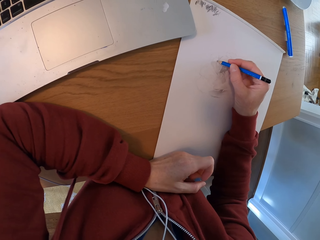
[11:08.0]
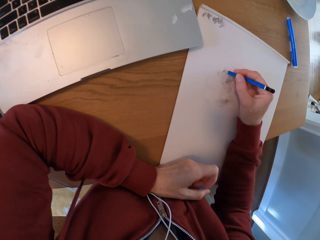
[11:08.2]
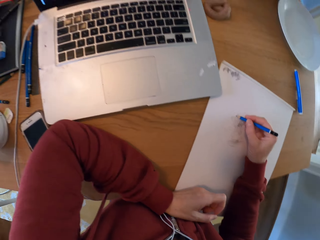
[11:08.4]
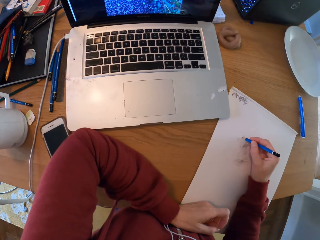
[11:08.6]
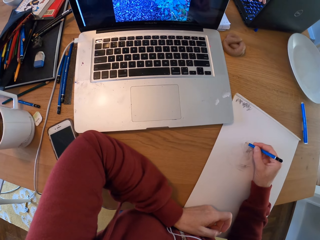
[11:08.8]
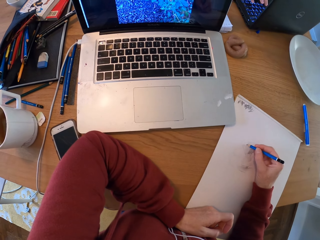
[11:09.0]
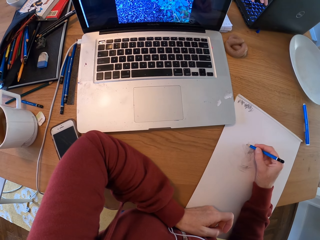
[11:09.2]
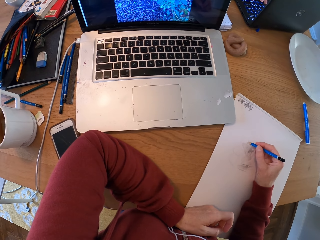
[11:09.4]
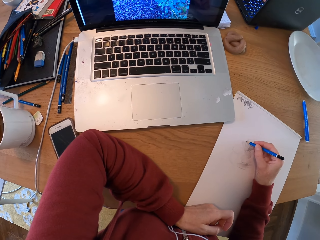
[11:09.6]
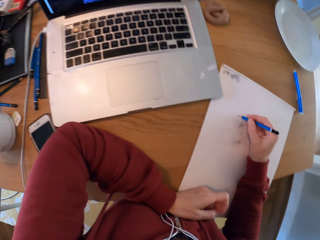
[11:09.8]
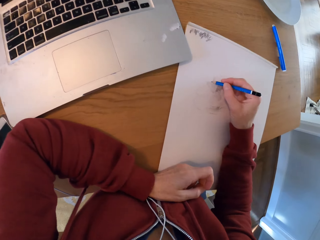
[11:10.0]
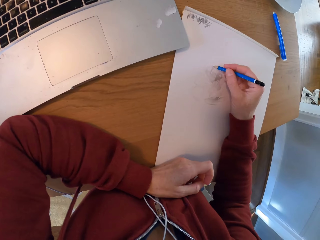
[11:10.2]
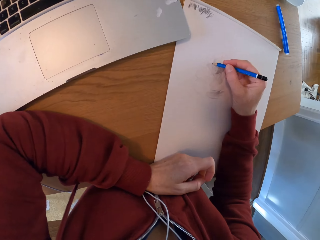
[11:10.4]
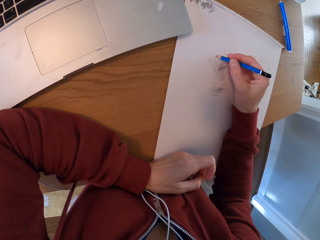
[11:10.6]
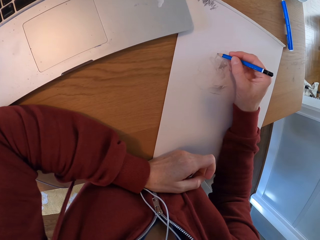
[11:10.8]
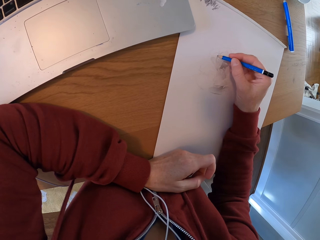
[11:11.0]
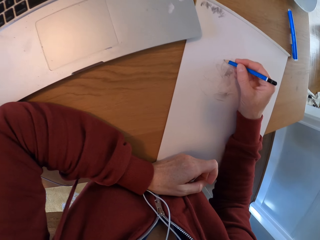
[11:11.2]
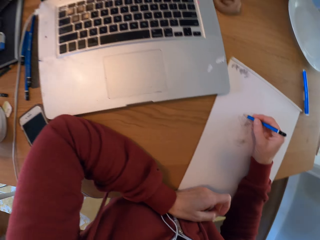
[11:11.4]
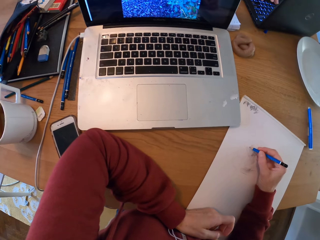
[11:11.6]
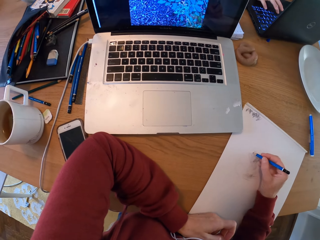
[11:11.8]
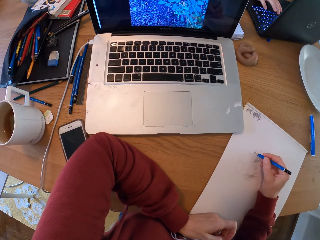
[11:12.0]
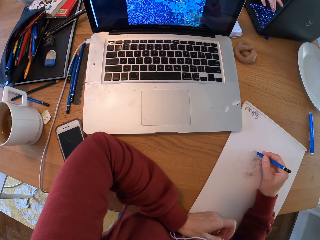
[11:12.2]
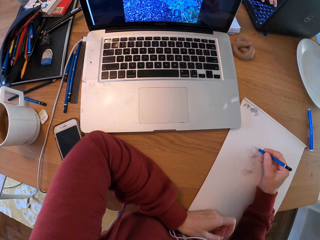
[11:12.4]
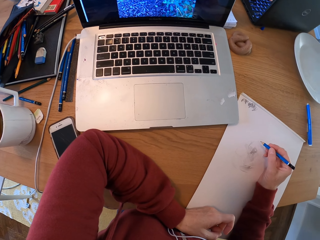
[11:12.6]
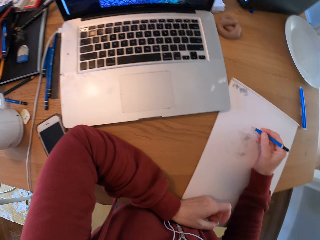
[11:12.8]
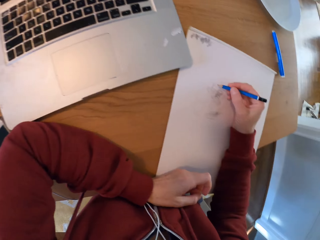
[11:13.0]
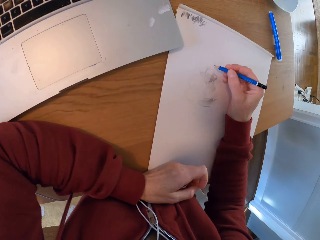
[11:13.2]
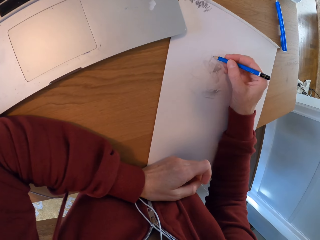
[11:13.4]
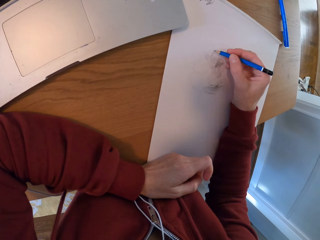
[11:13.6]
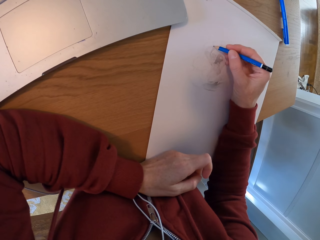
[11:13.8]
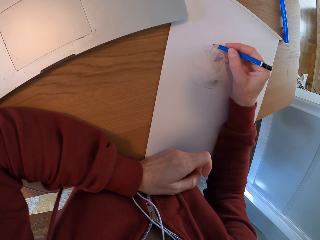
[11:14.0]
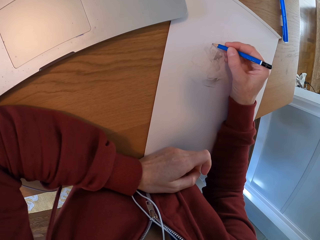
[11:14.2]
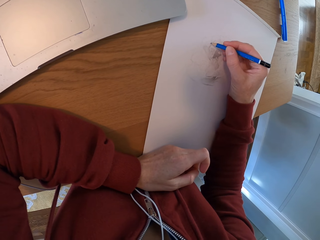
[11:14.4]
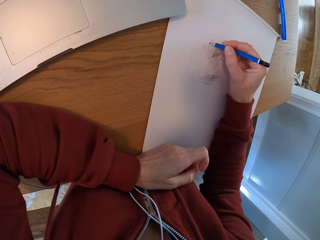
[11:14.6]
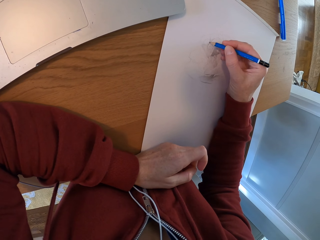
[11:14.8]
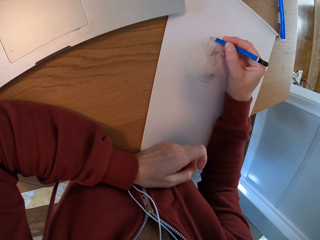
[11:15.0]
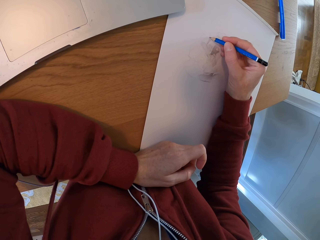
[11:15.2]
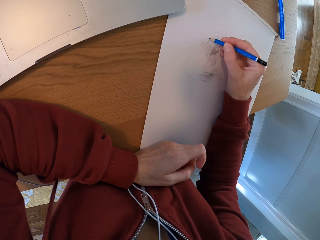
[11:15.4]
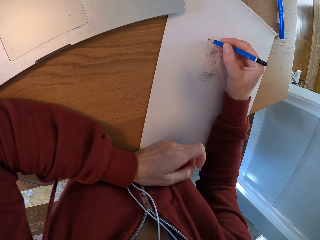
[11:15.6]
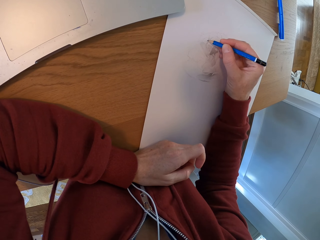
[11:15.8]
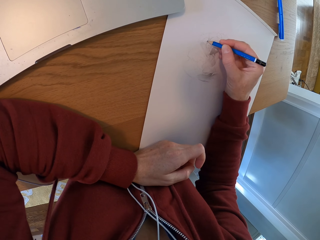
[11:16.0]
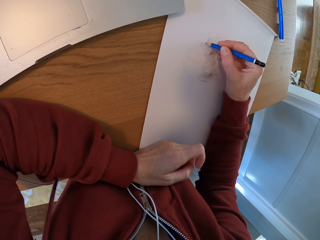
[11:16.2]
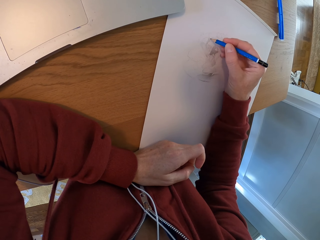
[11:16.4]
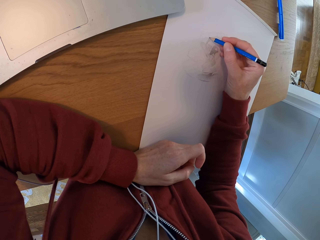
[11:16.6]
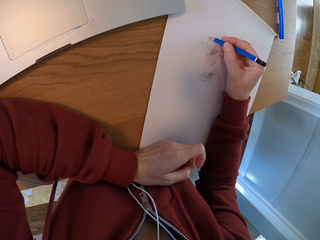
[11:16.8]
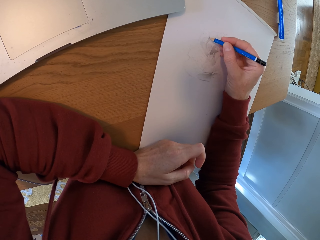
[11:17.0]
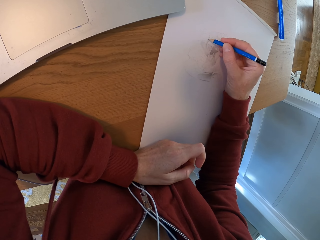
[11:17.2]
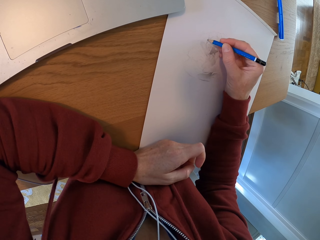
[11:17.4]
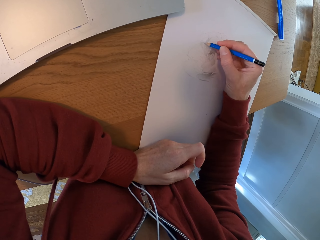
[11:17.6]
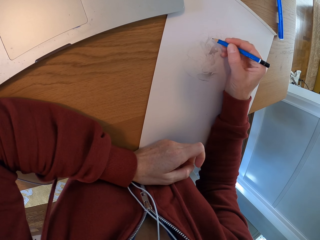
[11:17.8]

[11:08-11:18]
The camera wearer draws. They look at the laptop. They look at the laptop again. They turn around the room. They draw on a paper.

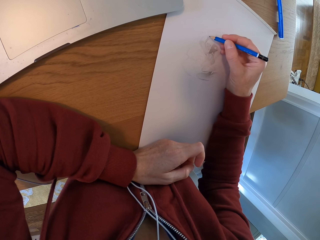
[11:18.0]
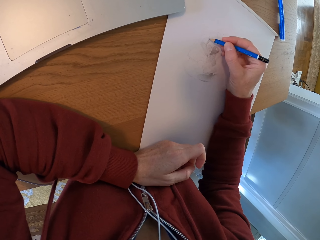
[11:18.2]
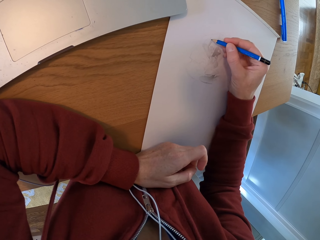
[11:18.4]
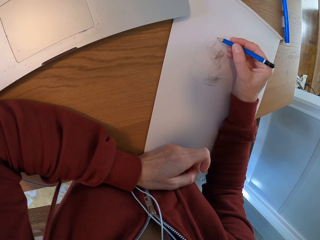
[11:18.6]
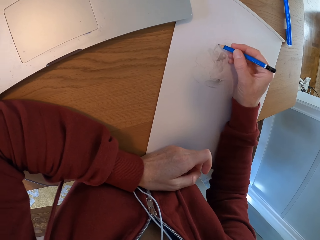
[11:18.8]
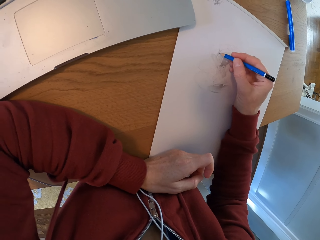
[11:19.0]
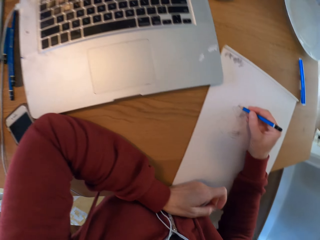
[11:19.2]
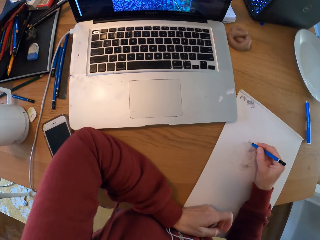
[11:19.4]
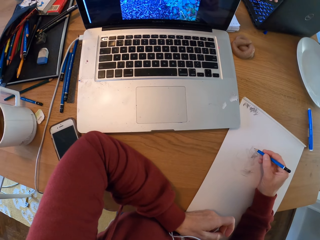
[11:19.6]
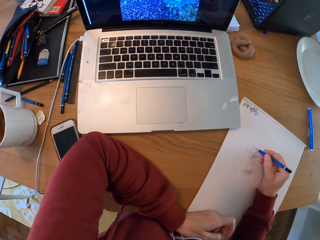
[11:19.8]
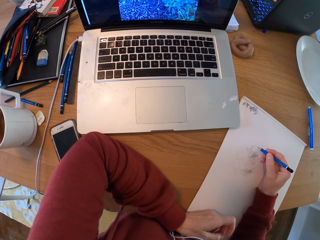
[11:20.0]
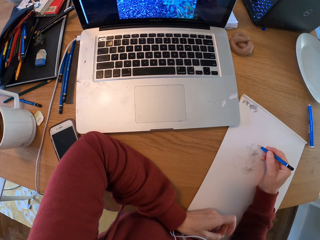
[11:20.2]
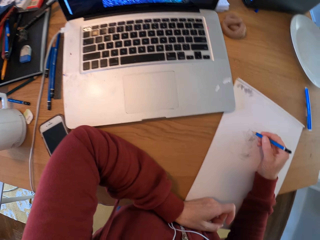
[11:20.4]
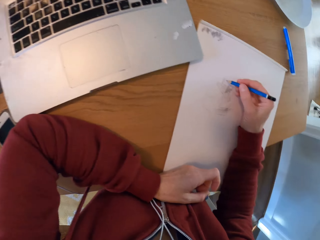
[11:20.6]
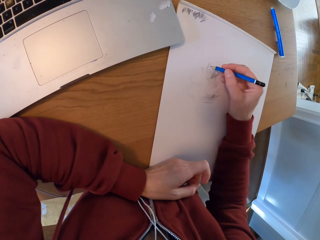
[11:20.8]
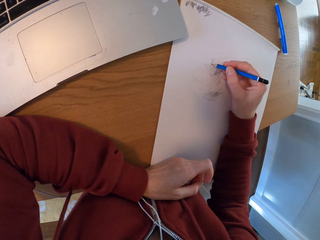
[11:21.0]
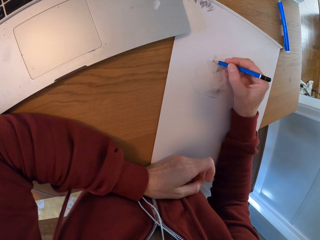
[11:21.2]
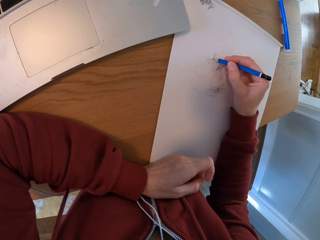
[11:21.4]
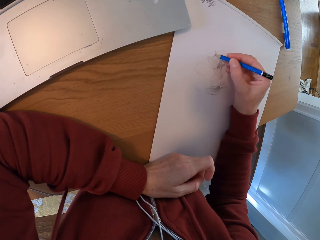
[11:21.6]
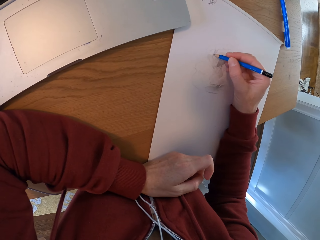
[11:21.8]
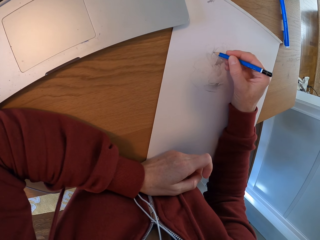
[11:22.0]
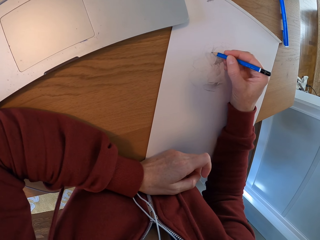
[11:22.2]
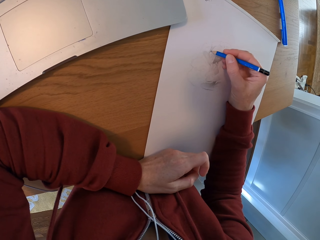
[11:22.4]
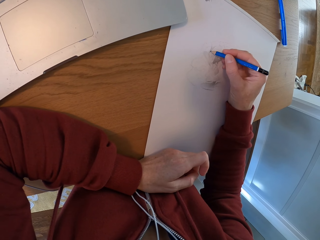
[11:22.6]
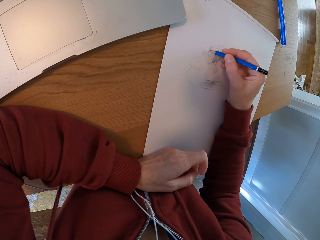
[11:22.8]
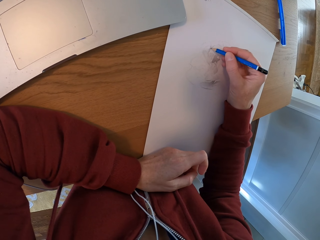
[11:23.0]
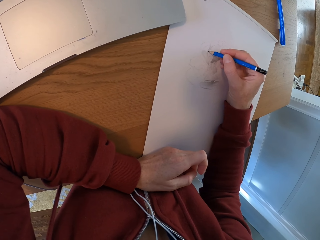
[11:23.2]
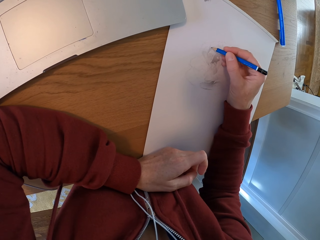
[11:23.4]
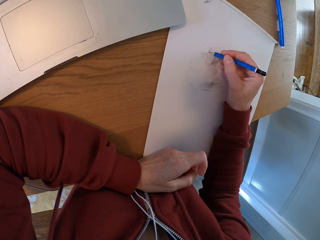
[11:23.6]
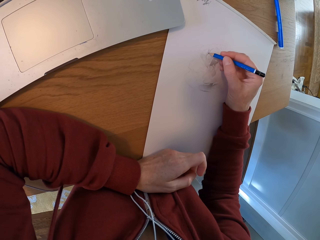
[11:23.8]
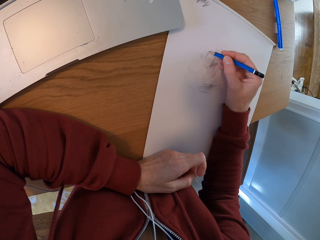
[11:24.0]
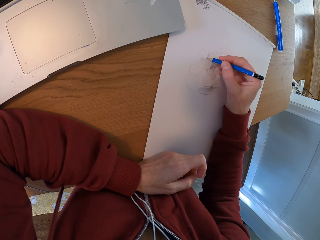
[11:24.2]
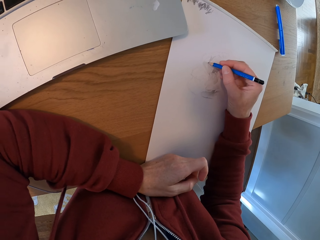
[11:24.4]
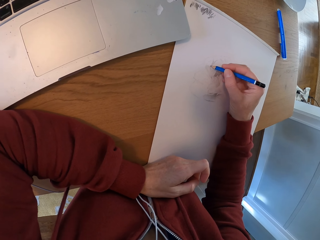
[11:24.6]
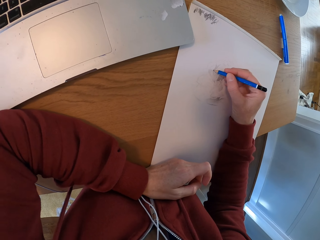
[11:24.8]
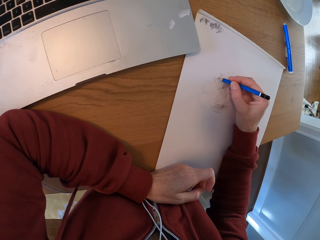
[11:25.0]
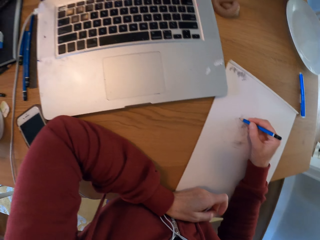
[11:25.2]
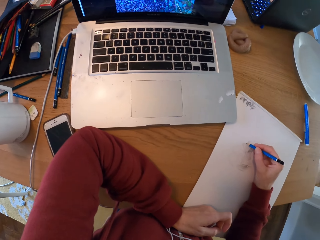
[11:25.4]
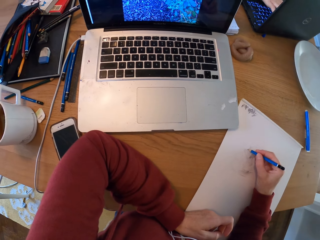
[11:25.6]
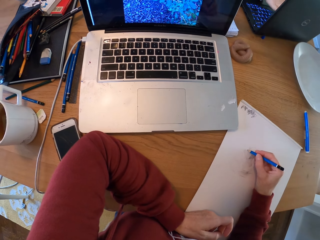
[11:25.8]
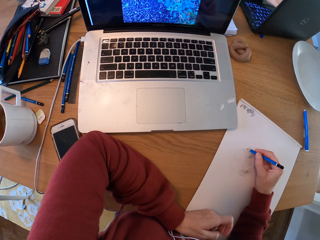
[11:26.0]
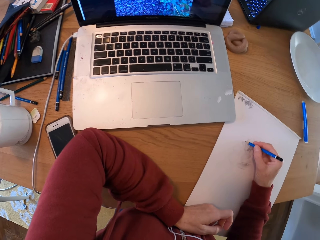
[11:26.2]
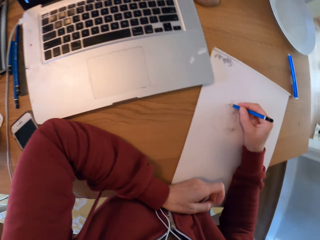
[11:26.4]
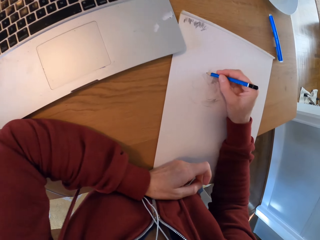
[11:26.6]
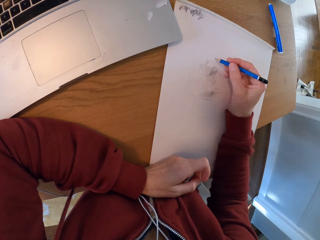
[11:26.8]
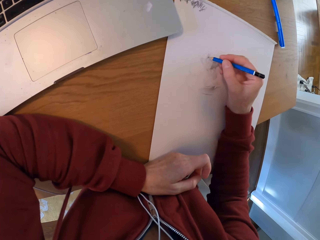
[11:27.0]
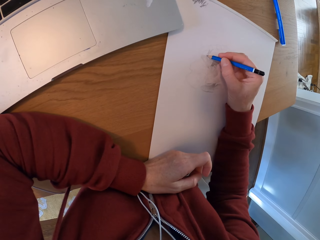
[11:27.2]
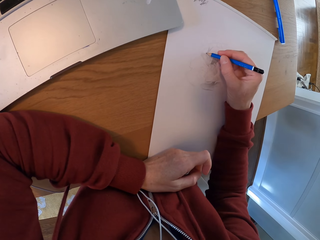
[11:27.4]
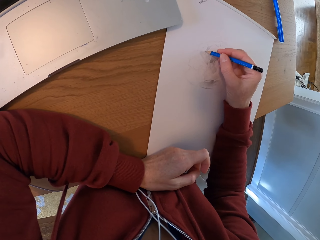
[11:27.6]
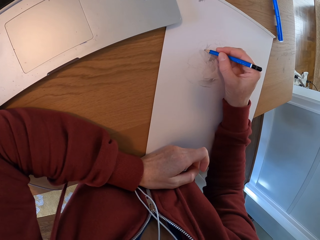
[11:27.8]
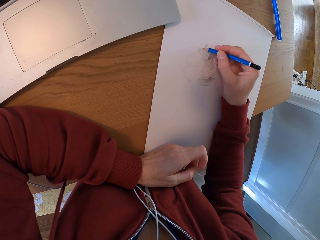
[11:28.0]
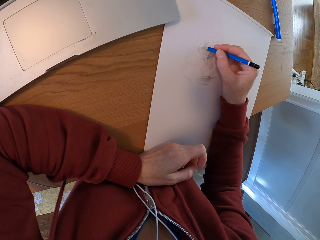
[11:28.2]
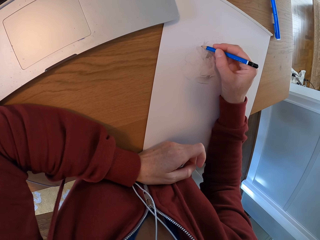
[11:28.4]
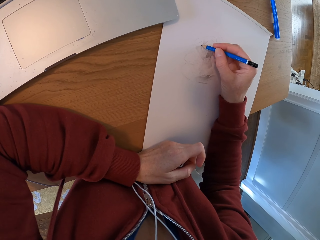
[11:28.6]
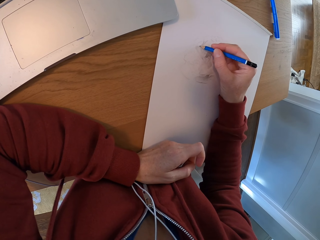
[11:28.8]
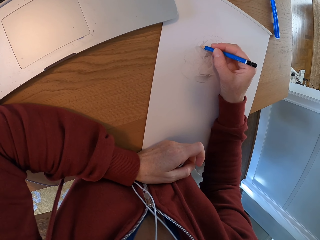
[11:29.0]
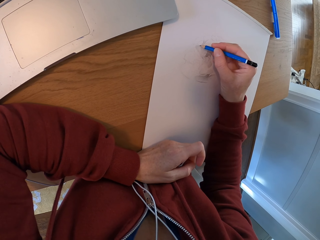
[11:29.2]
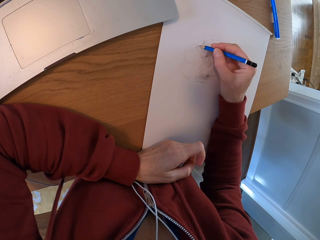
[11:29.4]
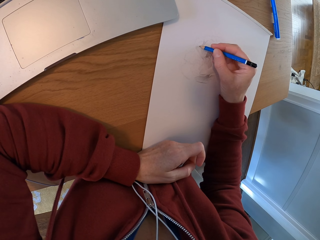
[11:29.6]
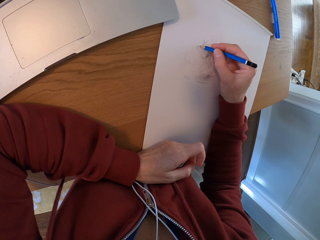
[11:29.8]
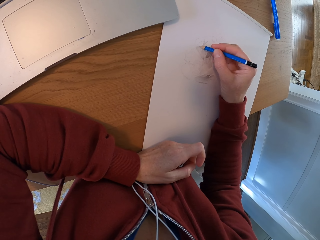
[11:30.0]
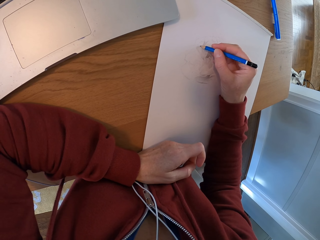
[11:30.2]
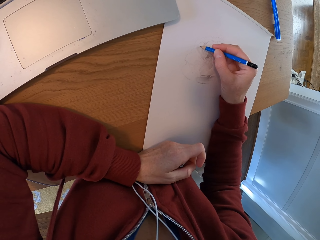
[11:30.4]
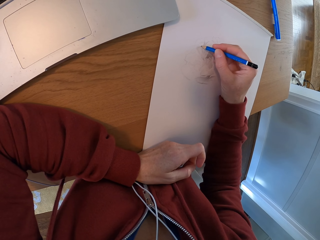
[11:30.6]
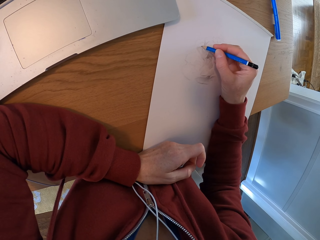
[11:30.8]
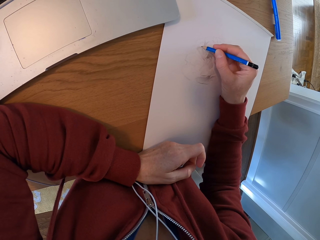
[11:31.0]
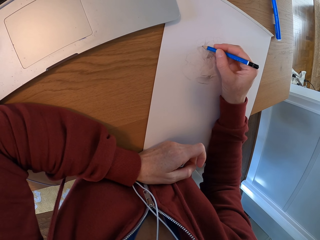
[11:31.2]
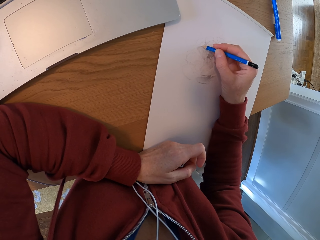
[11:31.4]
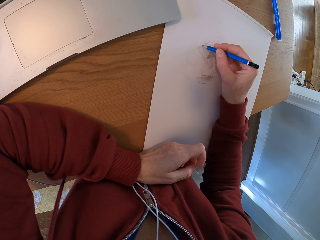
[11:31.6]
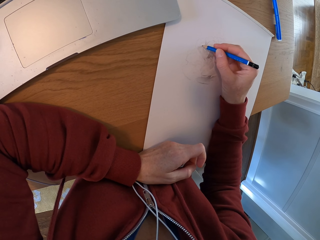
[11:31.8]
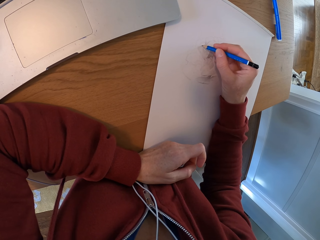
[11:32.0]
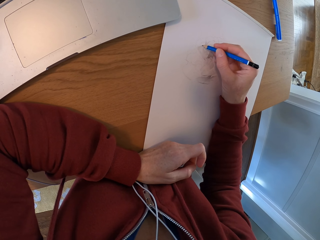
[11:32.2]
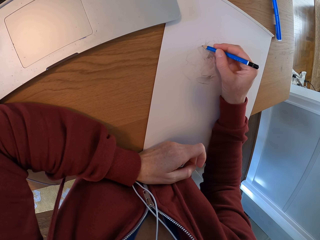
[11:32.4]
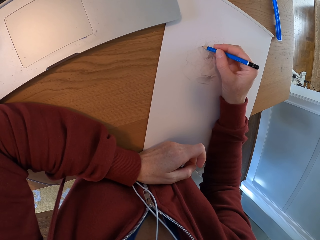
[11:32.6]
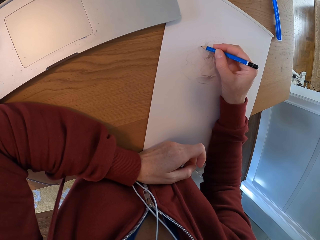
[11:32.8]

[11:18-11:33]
The camera wearer draws. They look at the laptop.
